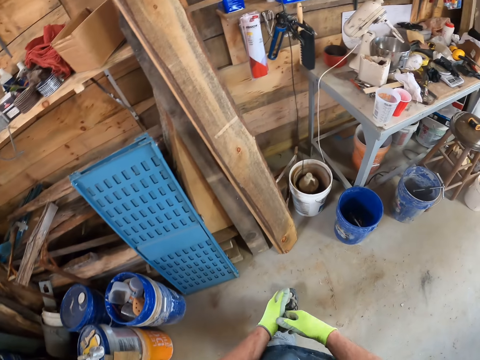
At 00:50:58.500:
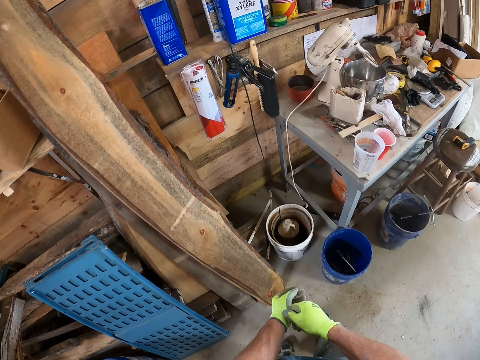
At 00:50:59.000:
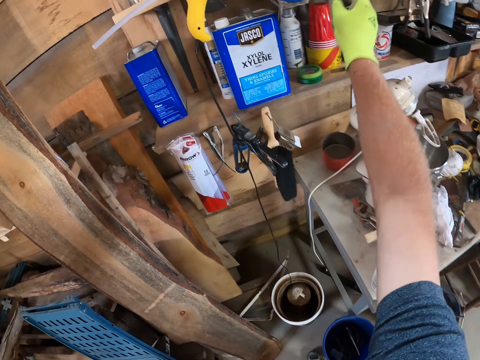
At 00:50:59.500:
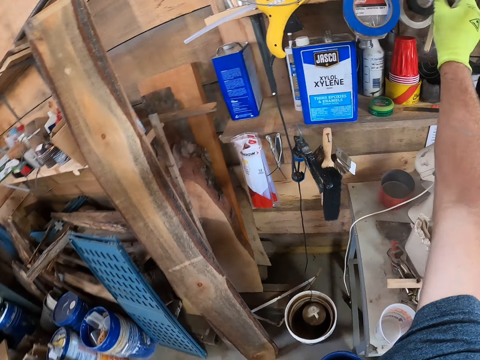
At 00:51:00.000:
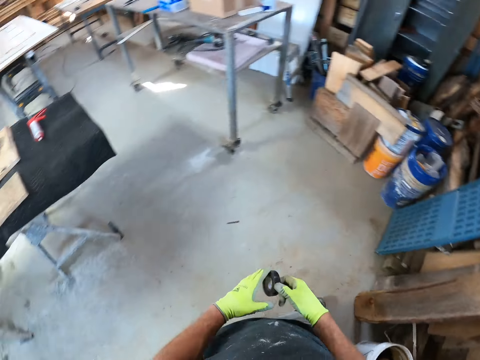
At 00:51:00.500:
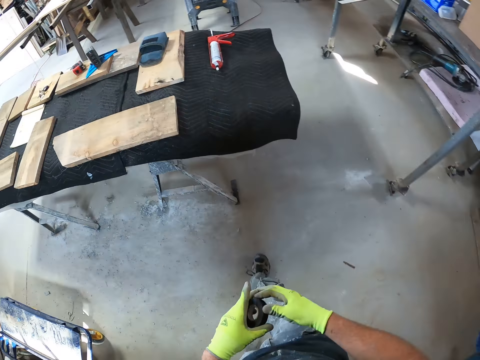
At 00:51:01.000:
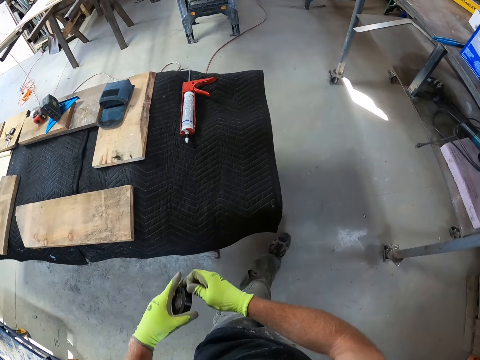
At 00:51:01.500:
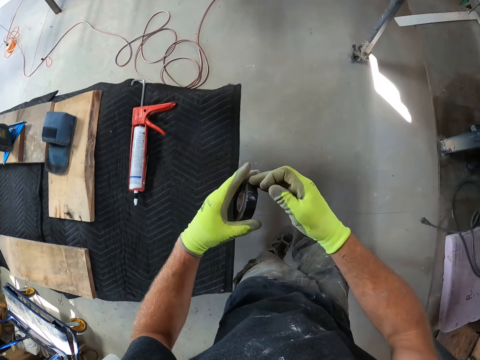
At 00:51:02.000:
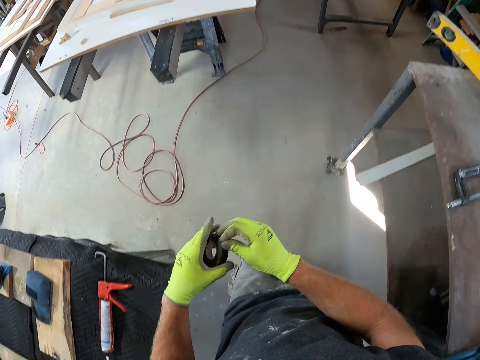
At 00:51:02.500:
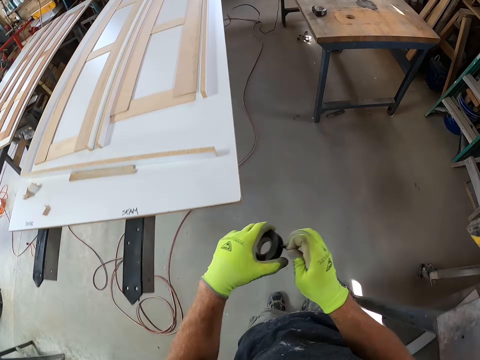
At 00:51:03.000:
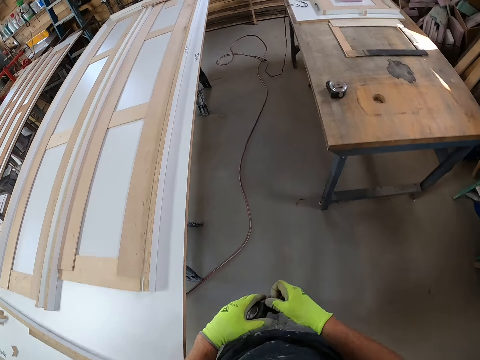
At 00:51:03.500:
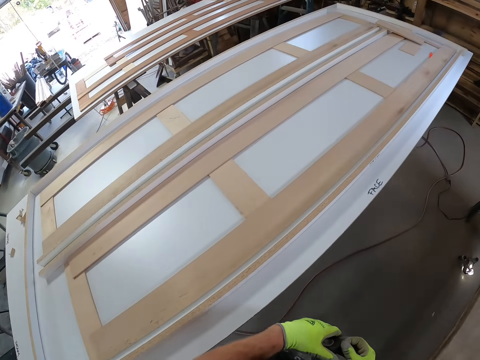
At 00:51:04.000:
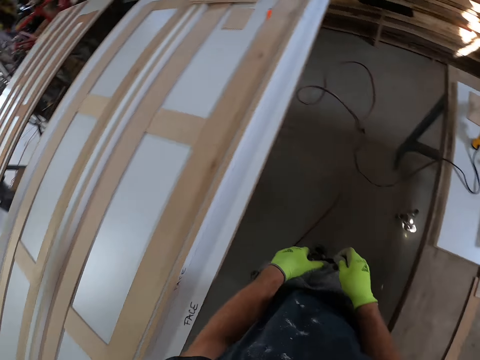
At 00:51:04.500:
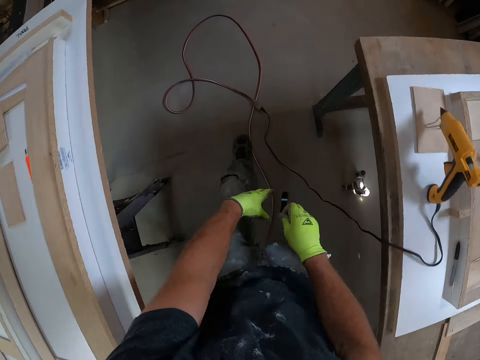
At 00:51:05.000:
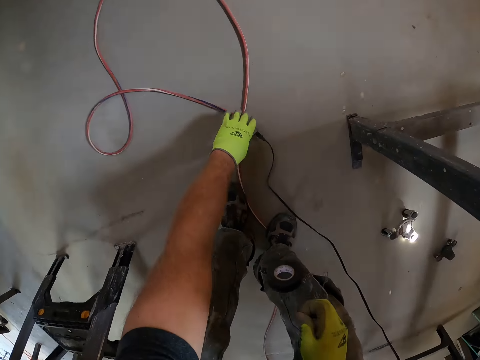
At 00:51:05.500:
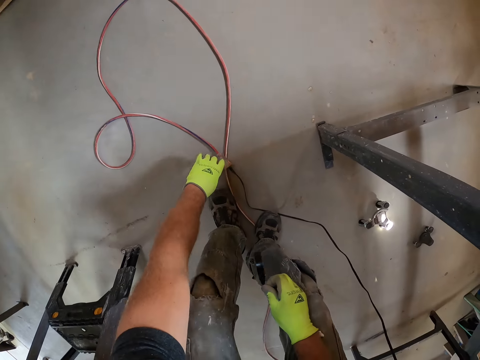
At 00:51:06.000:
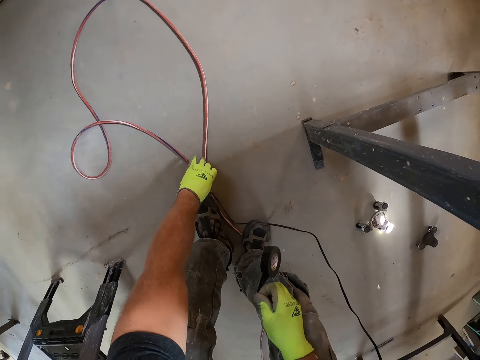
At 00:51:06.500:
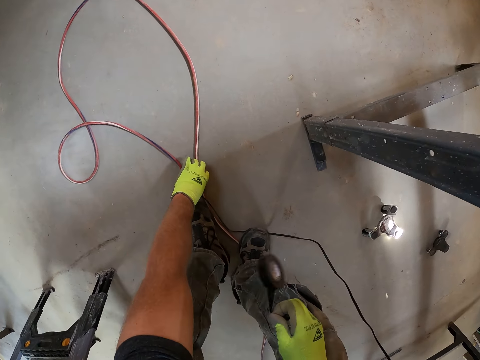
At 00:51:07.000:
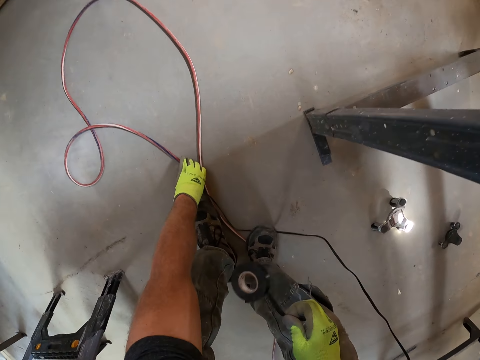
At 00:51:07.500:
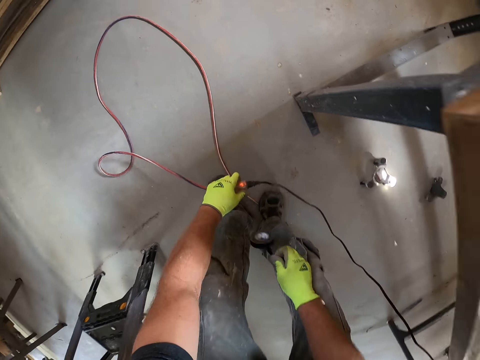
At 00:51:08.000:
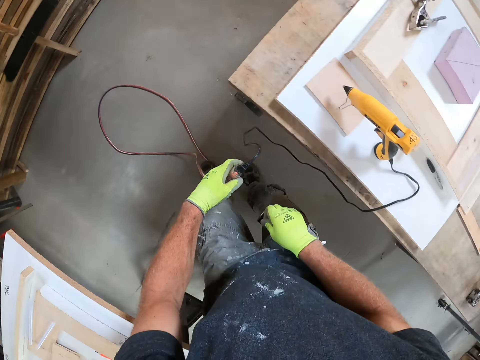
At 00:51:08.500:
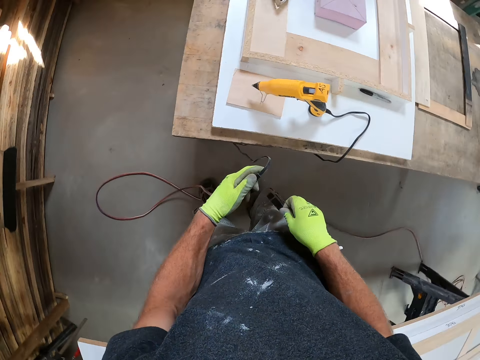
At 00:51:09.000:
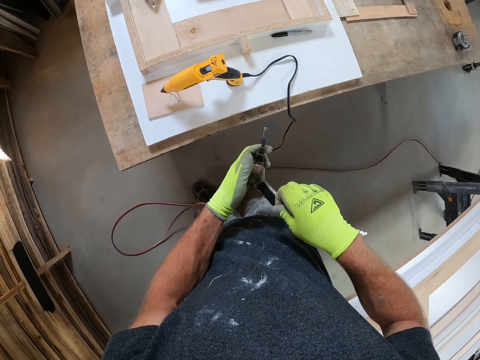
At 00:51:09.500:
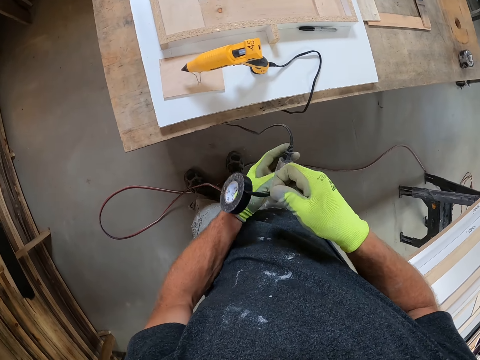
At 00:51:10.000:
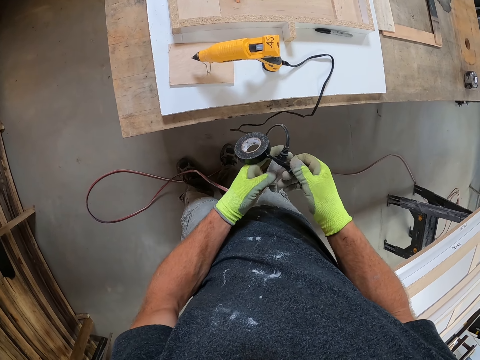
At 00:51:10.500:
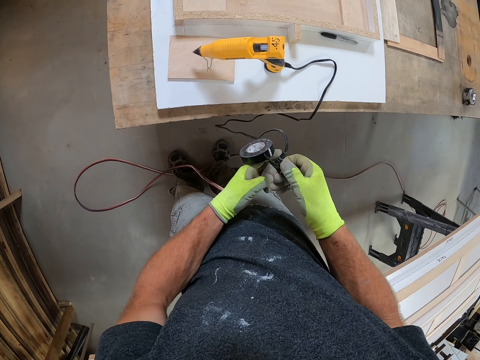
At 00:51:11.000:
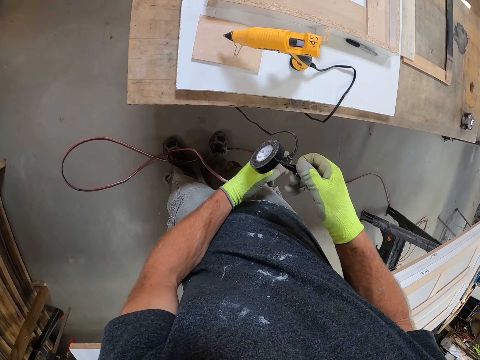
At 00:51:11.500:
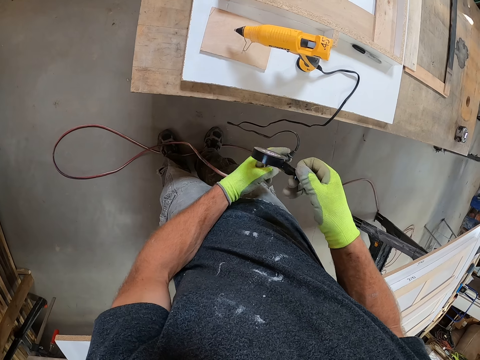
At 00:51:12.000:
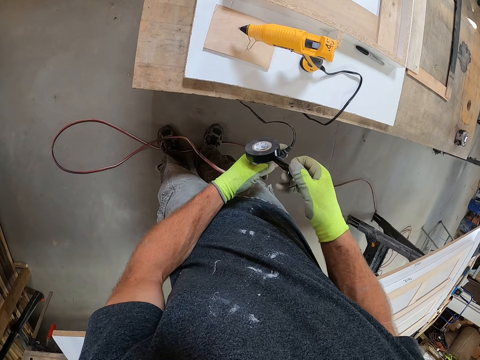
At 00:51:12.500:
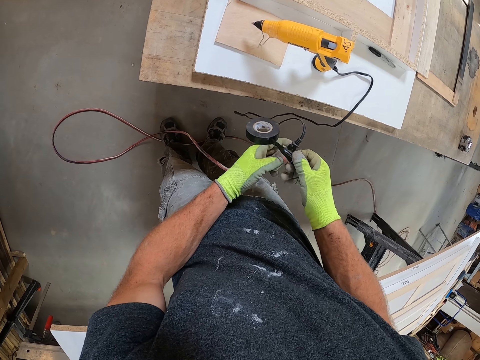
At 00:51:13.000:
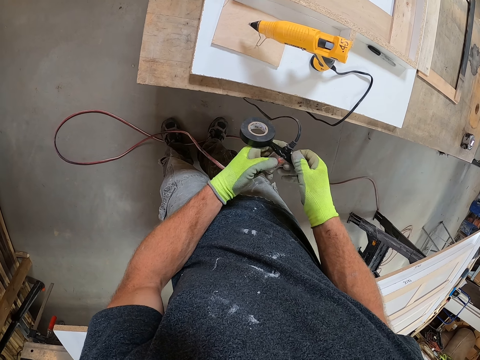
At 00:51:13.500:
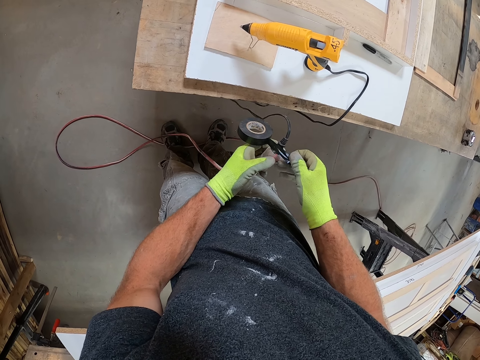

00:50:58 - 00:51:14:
The camera wearer fixes the glove. He picks a black cello tape or insulating tape from the tool storage system with his right hand. He holds the insulating tape with both hands. He walks towards the workbench with the black cello tape in his hands. He pulls the insulating tape. He holds the tape with the right hand. He picks up the wire or cables from the floor with his left hand. He cello tapes the plug with his right hand.

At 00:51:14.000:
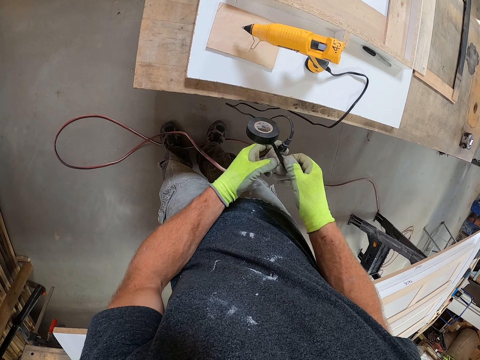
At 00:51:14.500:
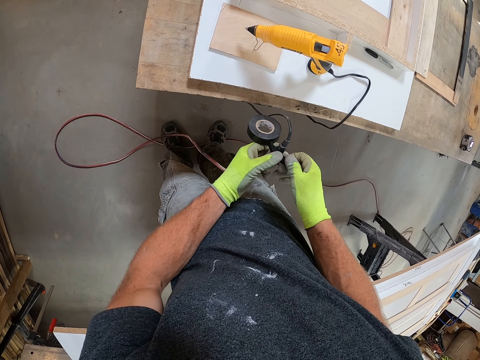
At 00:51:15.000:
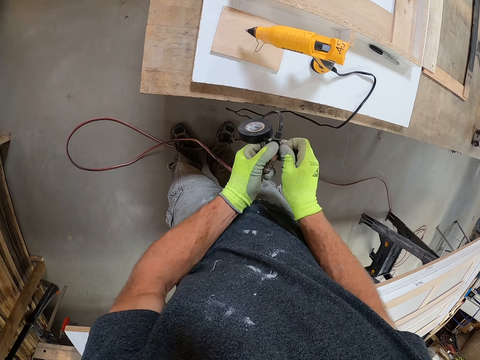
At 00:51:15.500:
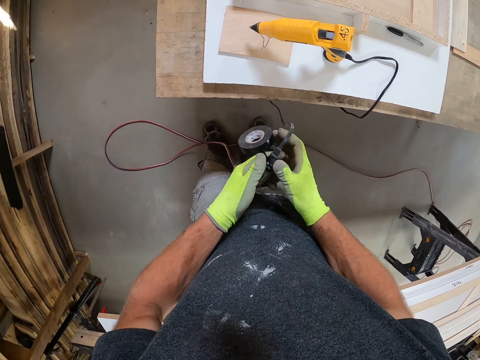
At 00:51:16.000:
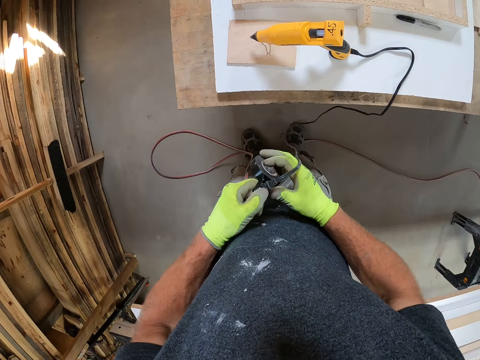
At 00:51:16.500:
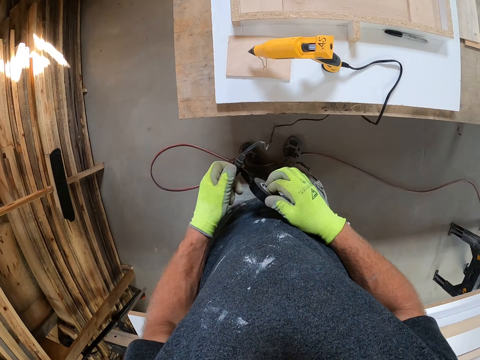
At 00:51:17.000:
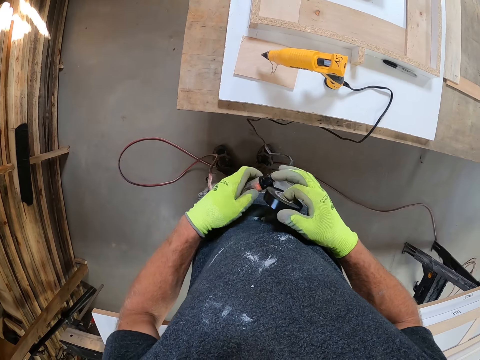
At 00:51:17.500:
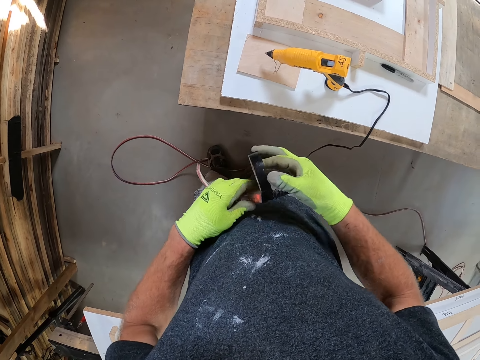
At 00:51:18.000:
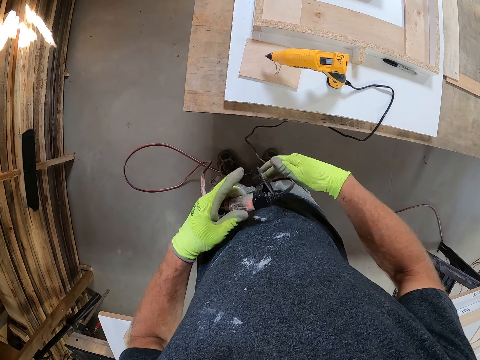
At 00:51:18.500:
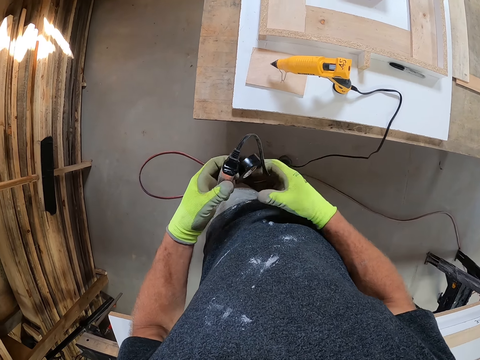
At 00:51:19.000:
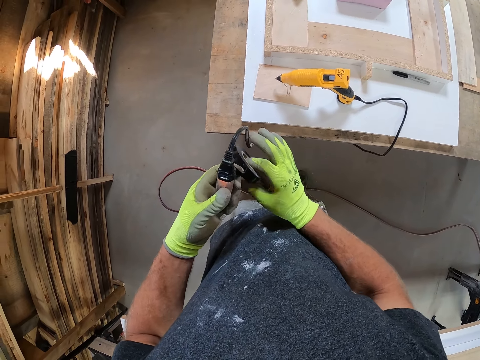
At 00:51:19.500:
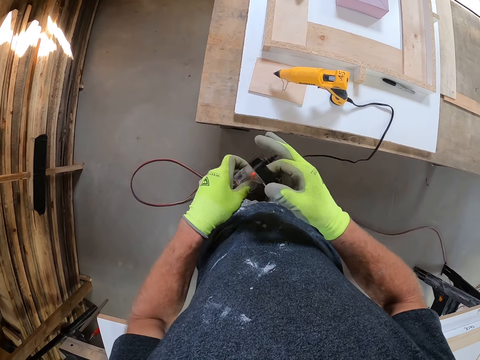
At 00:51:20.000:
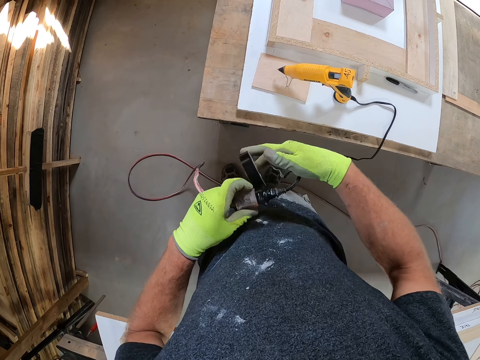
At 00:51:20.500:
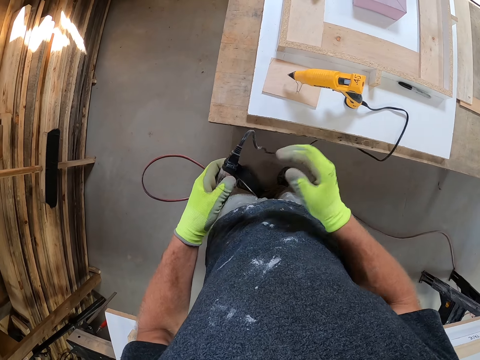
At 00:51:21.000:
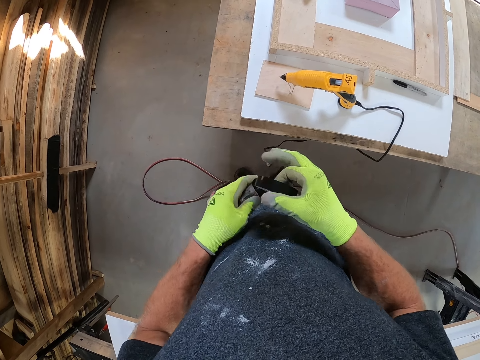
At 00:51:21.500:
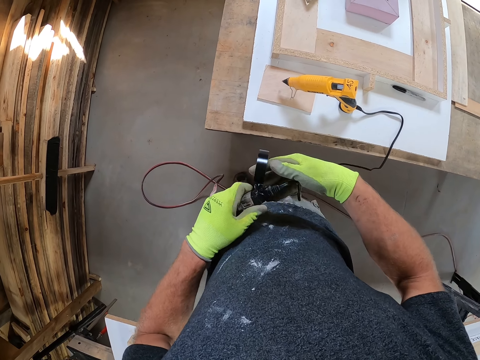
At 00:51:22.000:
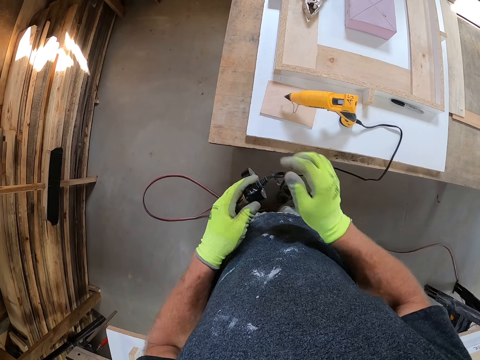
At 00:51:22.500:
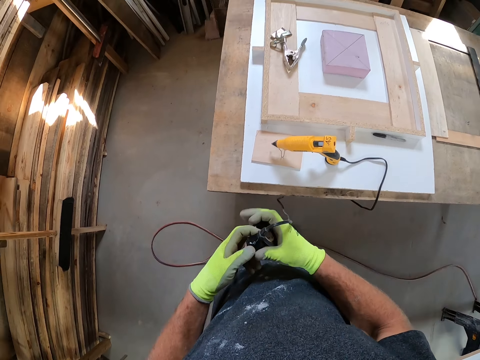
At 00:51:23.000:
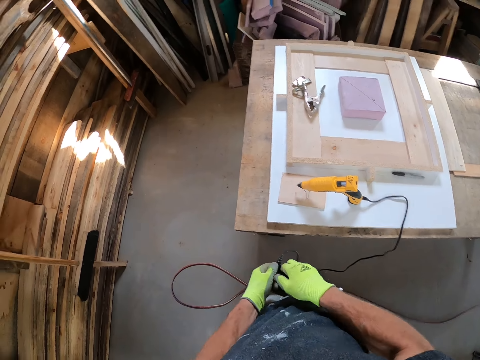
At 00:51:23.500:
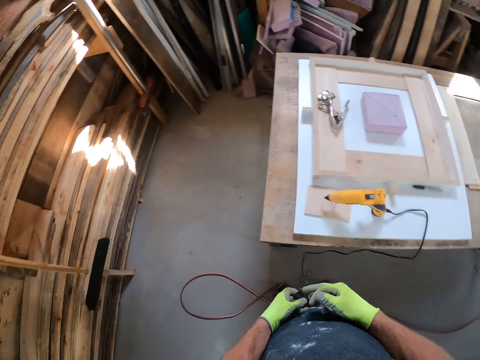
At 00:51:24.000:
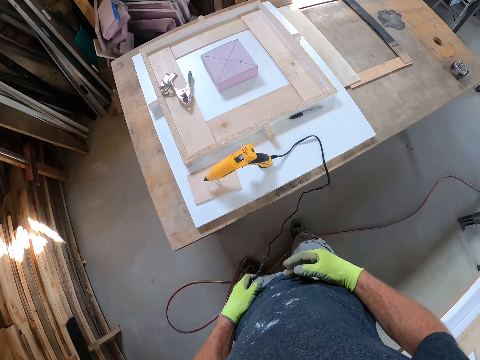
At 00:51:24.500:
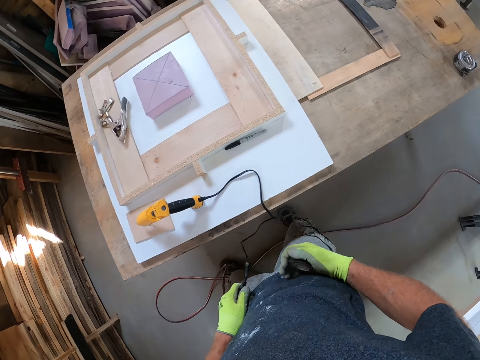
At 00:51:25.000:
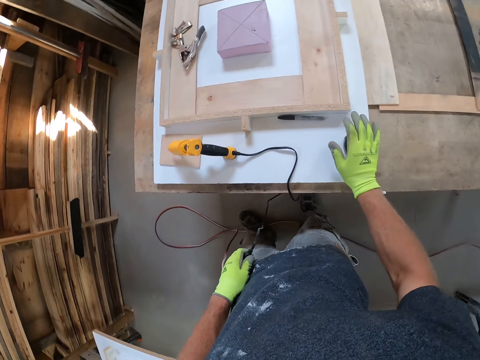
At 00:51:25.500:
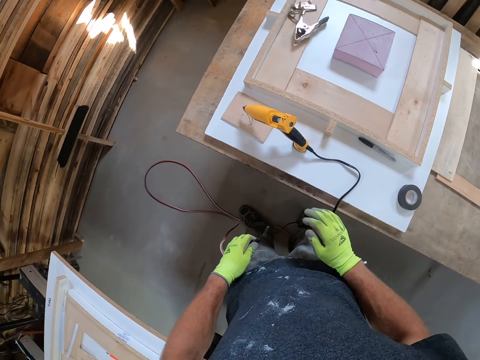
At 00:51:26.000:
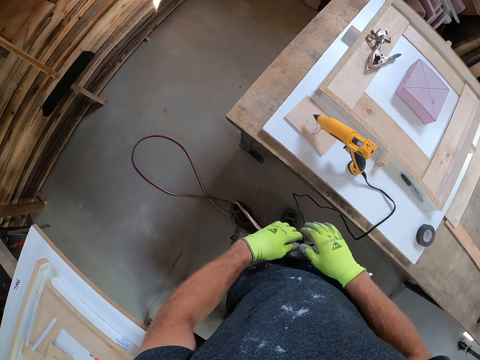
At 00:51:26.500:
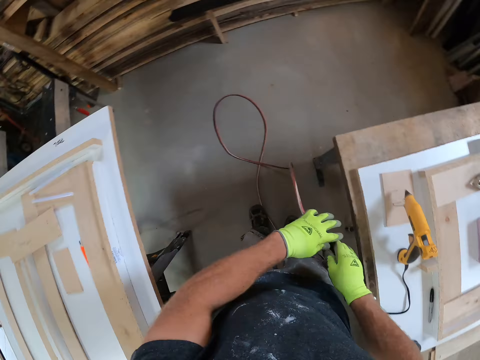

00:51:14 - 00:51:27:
The camera wearer cuts the insulating tape with his hand. He drops the black cello tape on the workbench with his right hand. He walks in the room.
